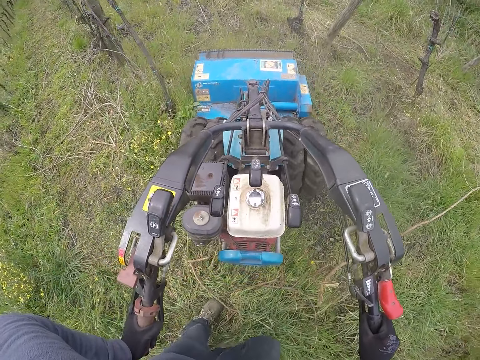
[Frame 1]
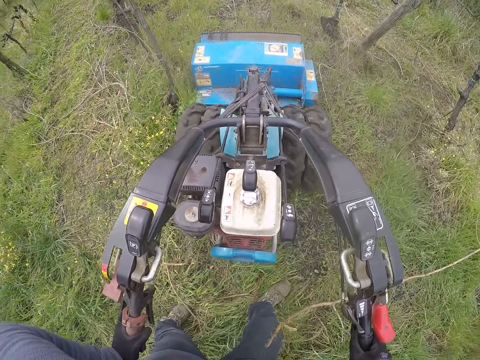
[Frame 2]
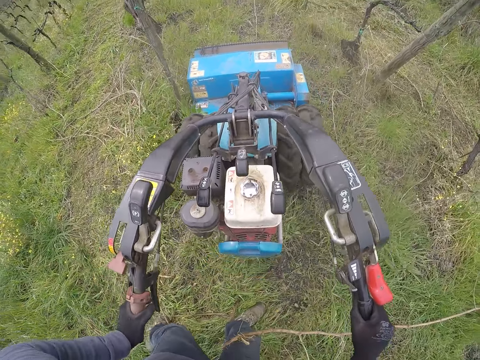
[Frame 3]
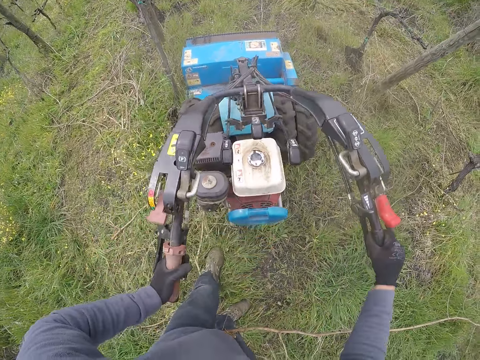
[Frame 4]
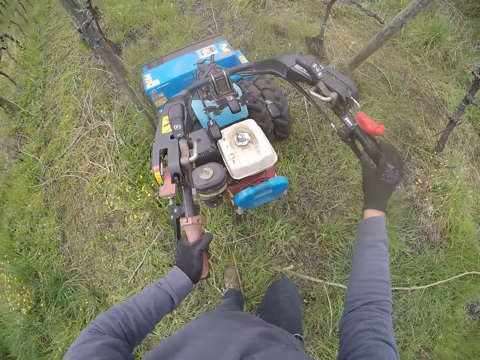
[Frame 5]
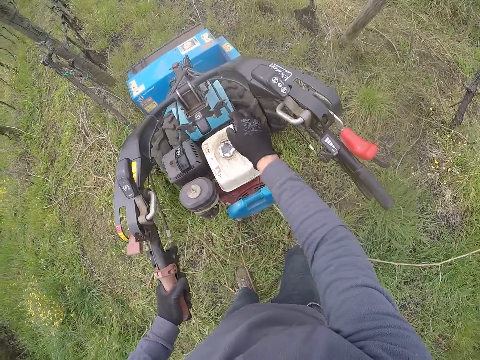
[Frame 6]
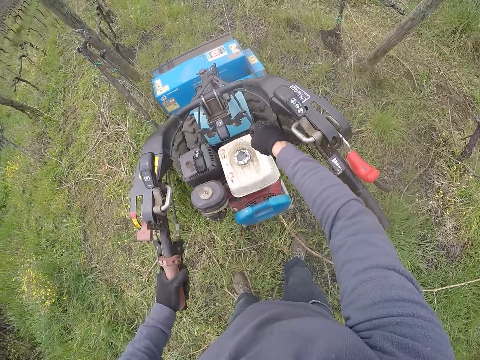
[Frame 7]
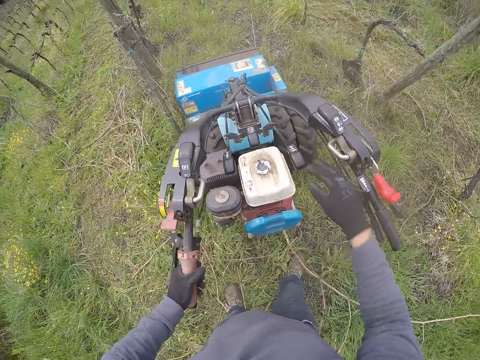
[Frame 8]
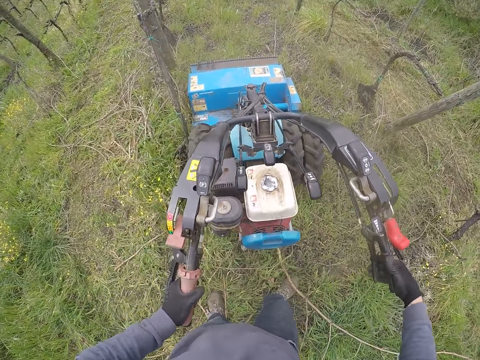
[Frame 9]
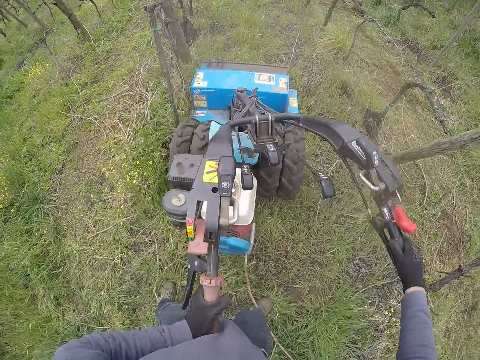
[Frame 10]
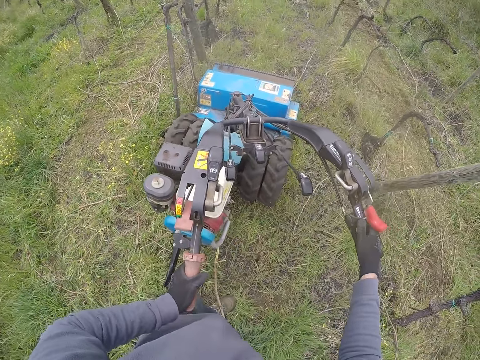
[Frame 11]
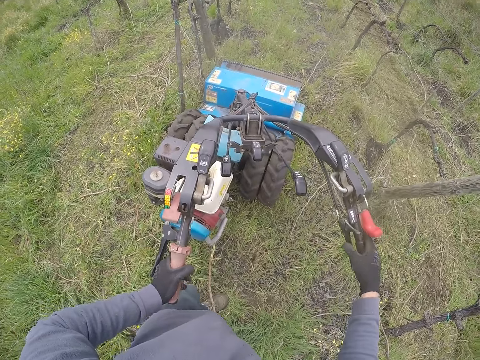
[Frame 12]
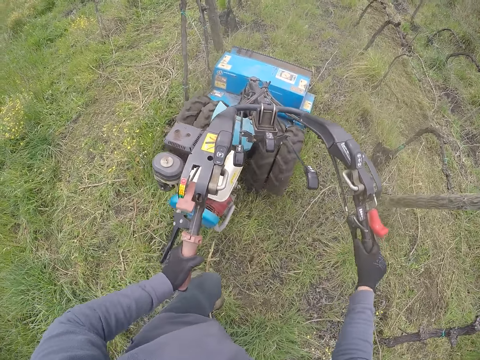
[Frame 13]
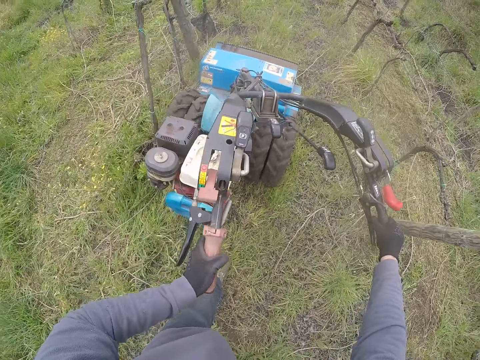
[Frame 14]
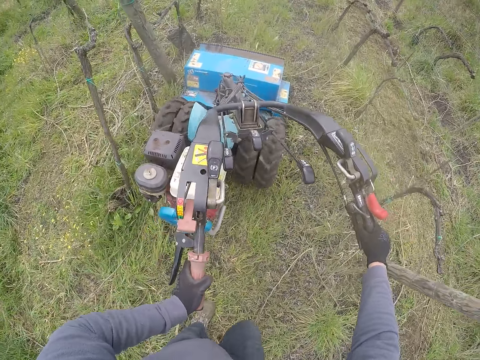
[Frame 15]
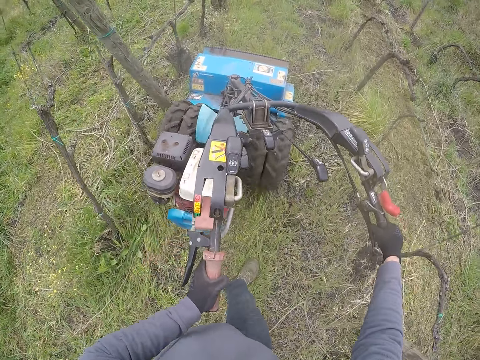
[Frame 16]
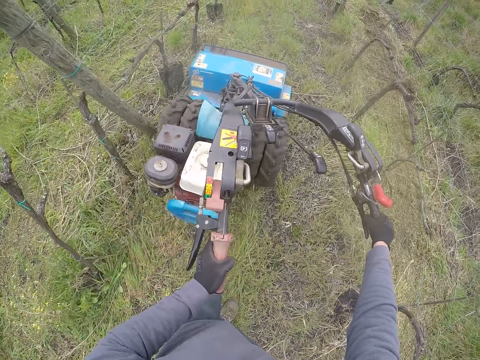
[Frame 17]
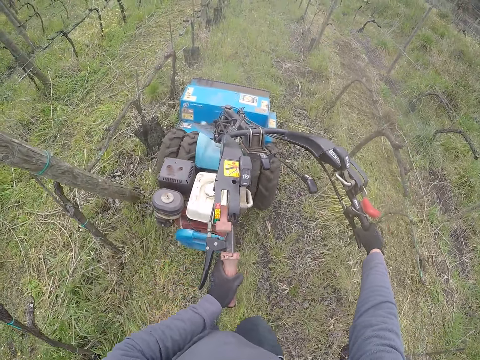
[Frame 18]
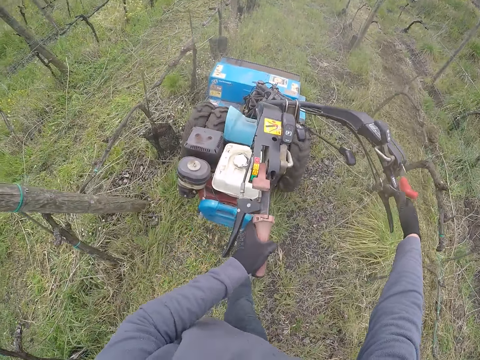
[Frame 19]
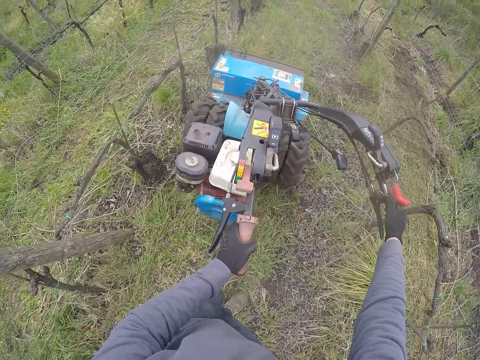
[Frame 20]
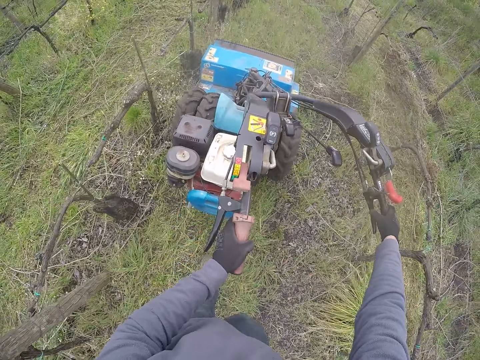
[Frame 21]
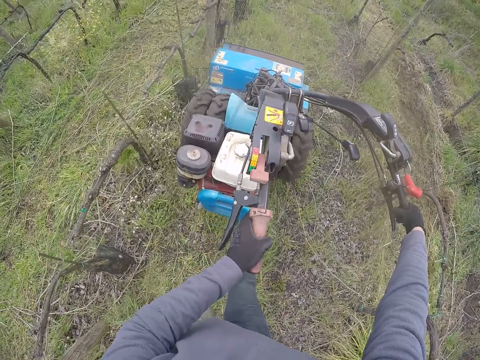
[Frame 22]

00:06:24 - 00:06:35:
The camera wearer removes his right hand from the lawnmower. He operates a gear on the lawnmower with his right hand. He touches the gear handle. He turns the lawnmower with both hands. He moves the hand to the lawnmower handle. He cuts the grass with the lawnmower. He operates a clutch on the lawnmower with his right hand. He operates the lawnmower in the lawn with both hands.

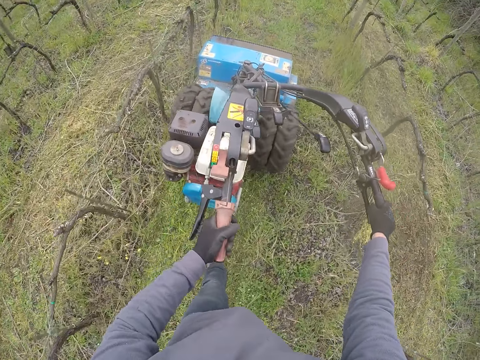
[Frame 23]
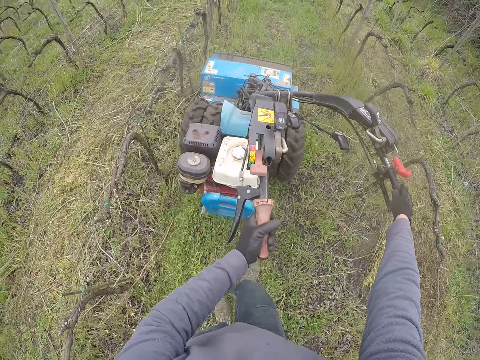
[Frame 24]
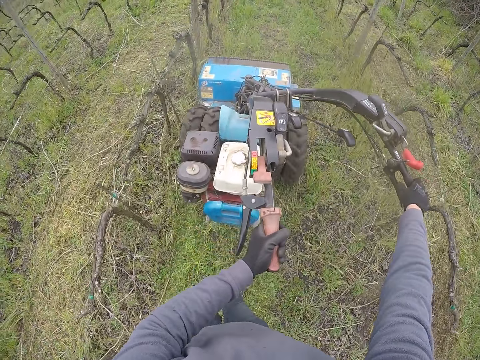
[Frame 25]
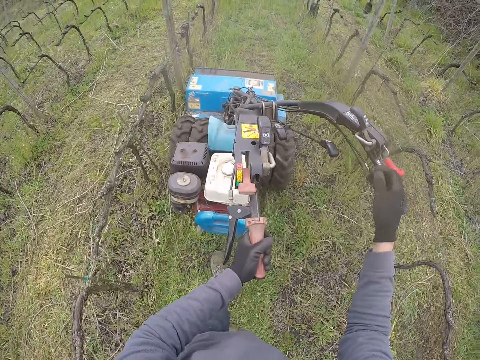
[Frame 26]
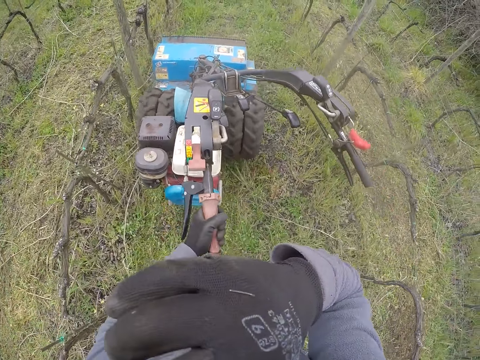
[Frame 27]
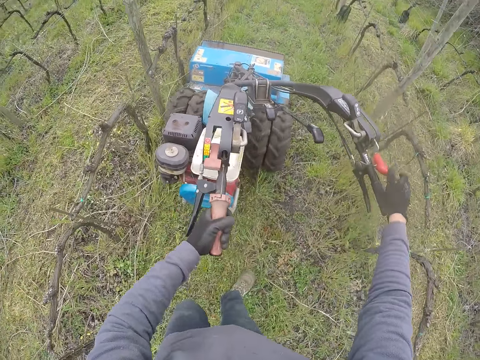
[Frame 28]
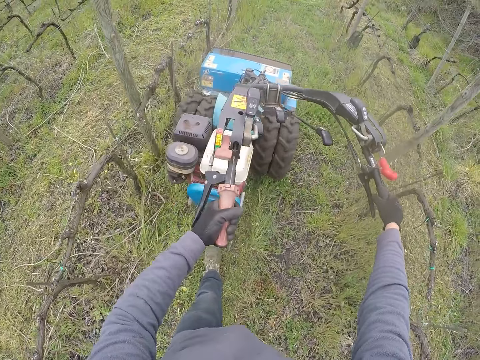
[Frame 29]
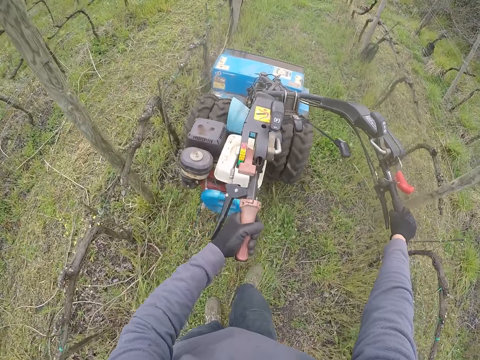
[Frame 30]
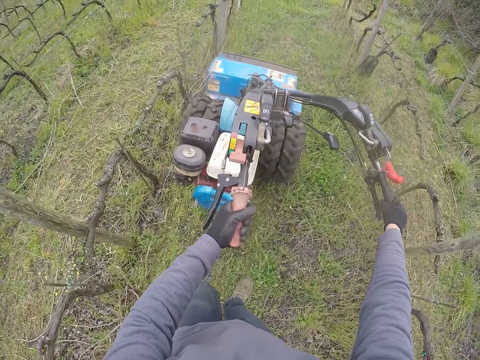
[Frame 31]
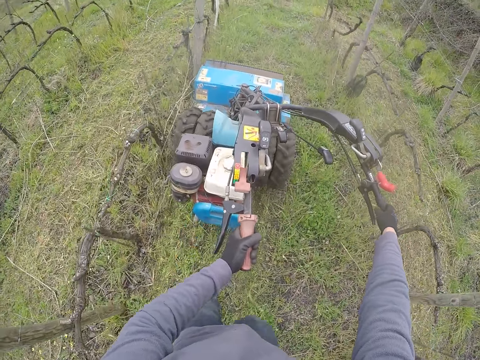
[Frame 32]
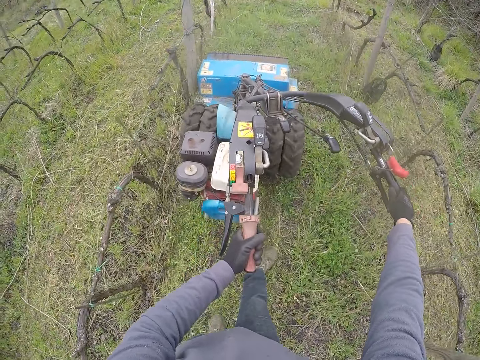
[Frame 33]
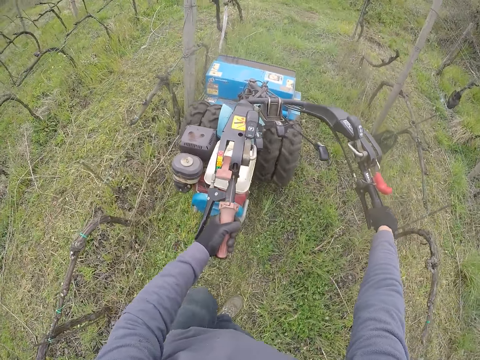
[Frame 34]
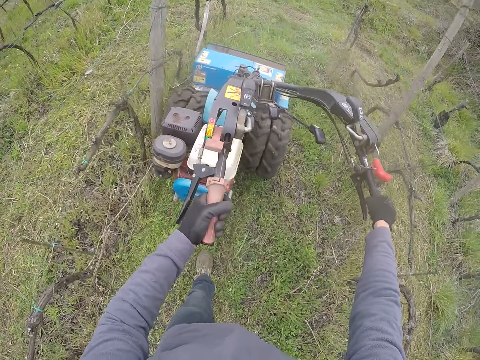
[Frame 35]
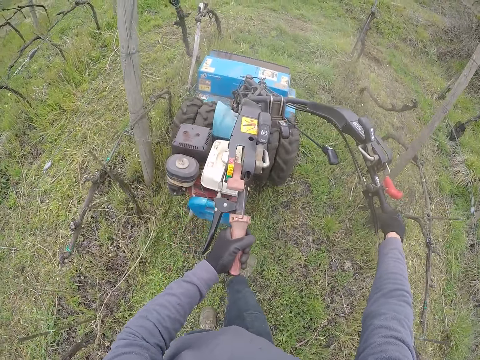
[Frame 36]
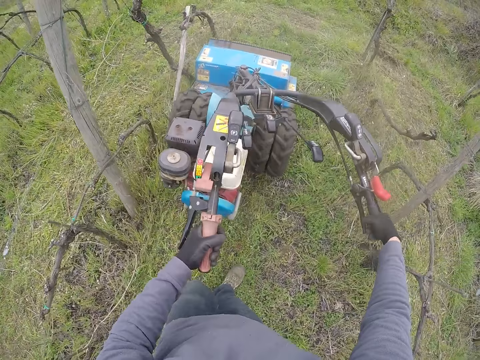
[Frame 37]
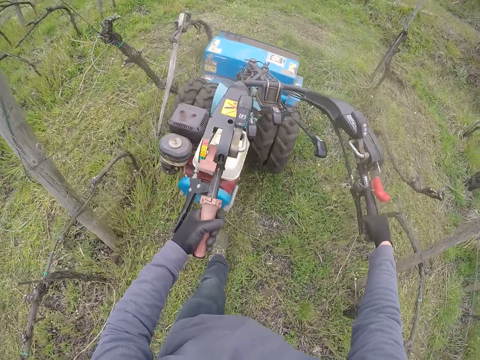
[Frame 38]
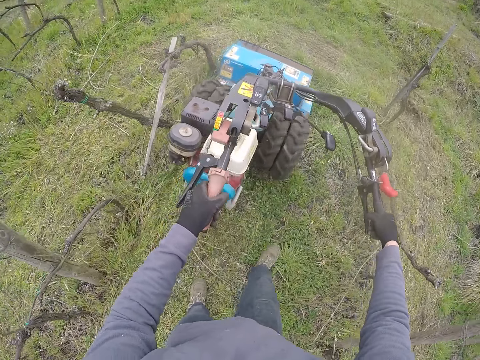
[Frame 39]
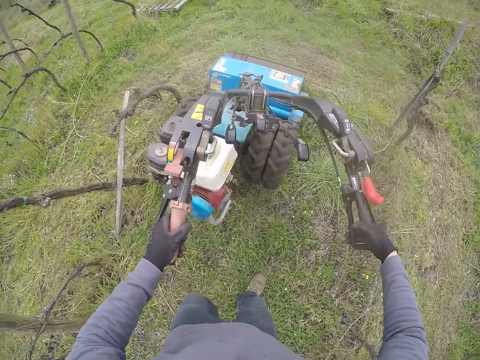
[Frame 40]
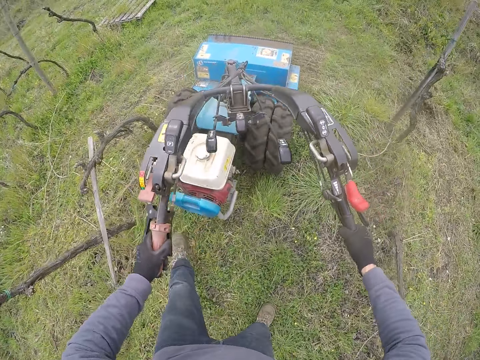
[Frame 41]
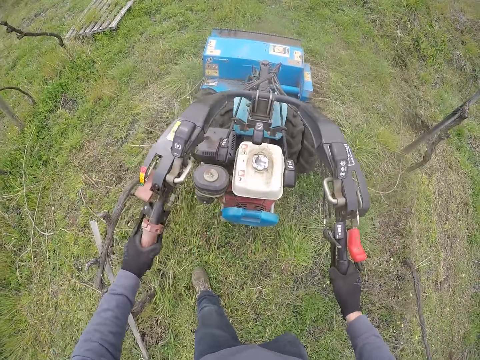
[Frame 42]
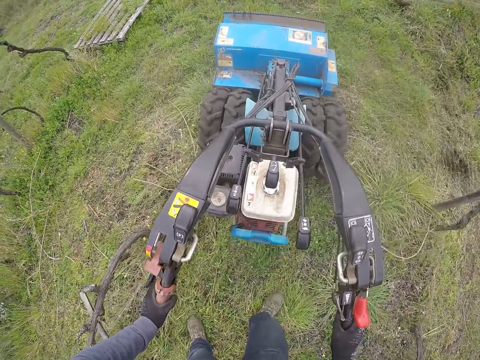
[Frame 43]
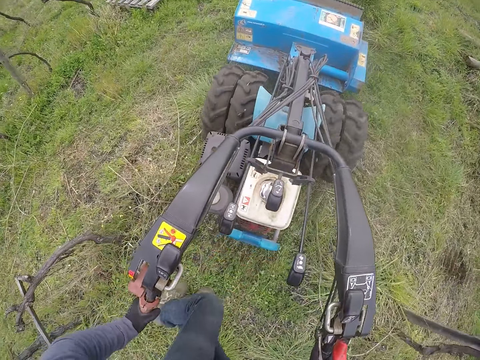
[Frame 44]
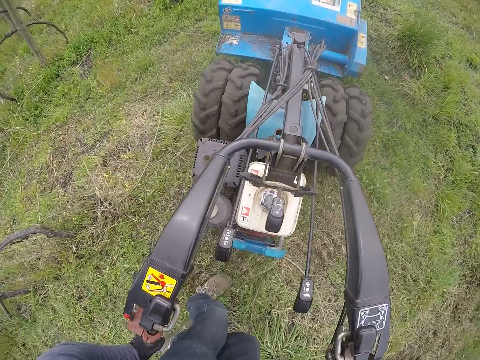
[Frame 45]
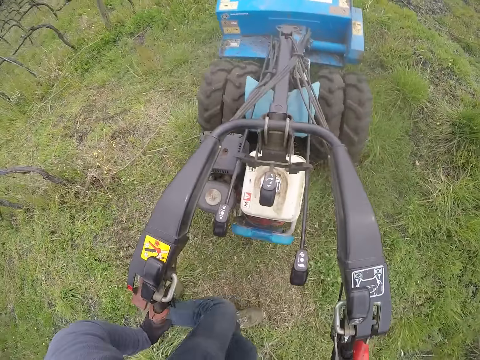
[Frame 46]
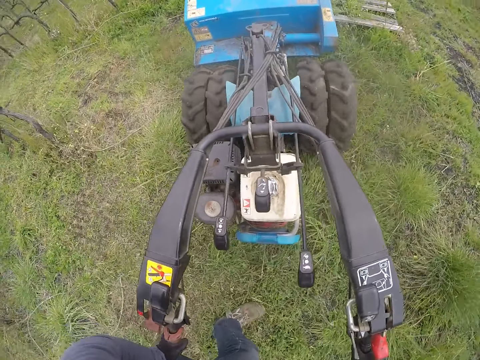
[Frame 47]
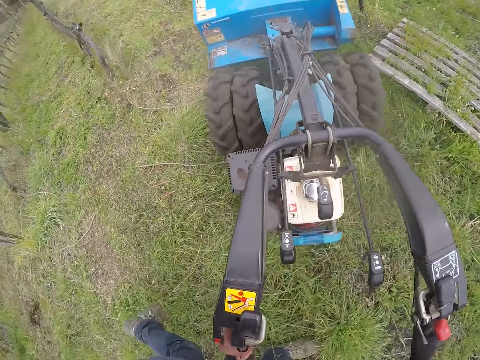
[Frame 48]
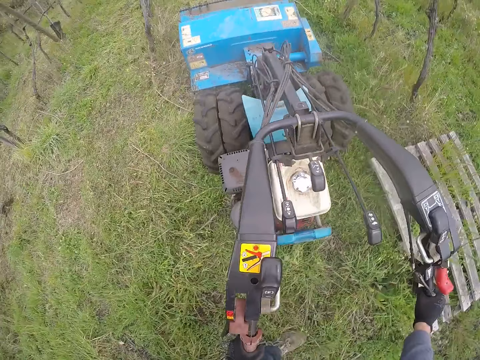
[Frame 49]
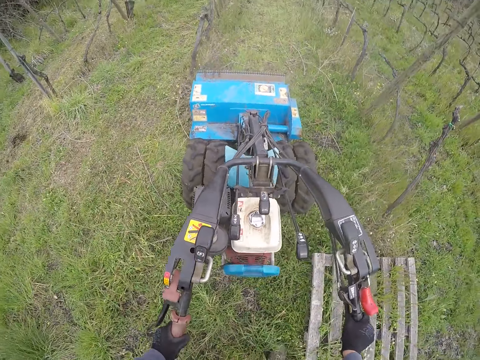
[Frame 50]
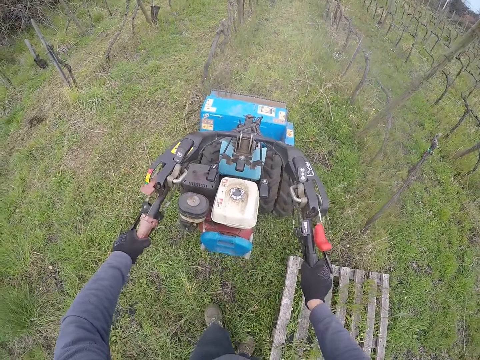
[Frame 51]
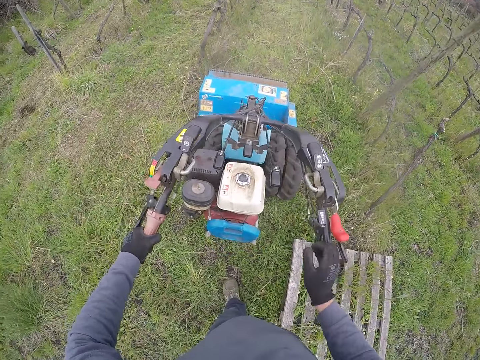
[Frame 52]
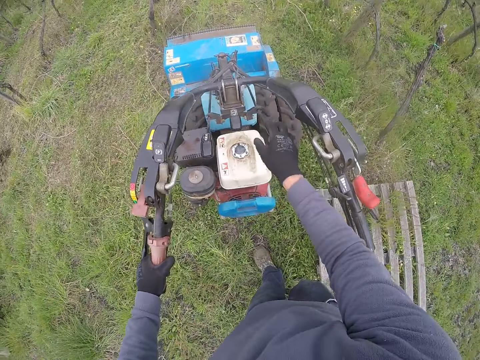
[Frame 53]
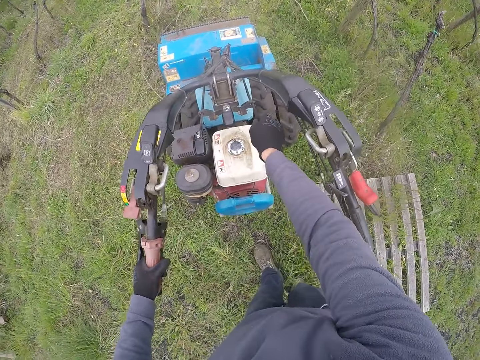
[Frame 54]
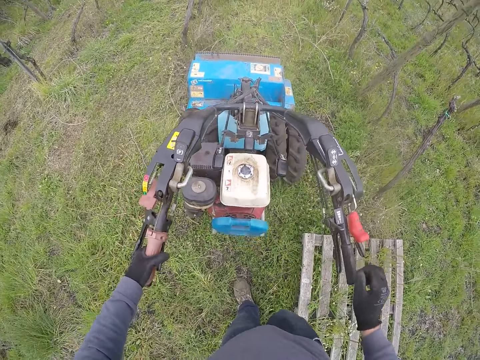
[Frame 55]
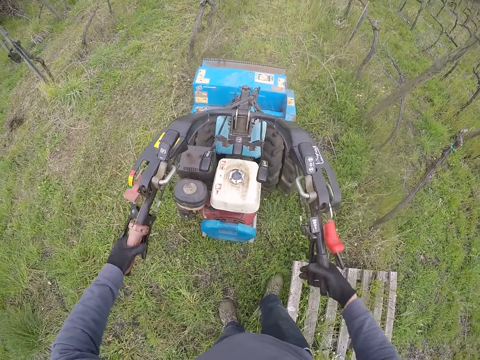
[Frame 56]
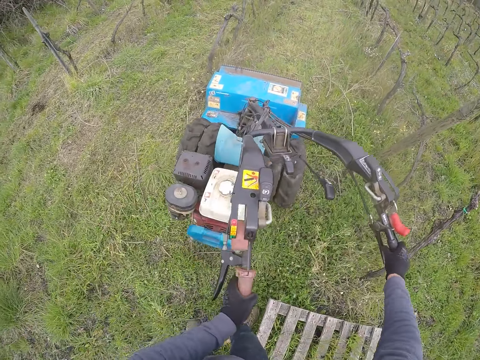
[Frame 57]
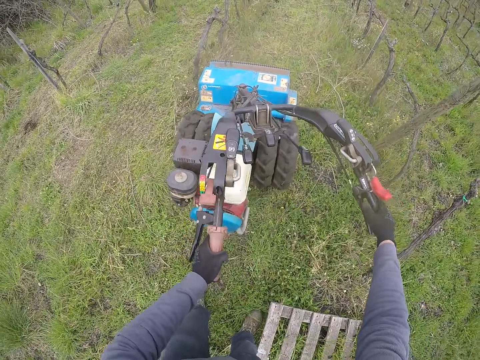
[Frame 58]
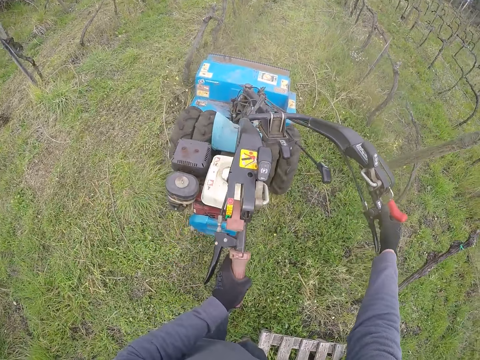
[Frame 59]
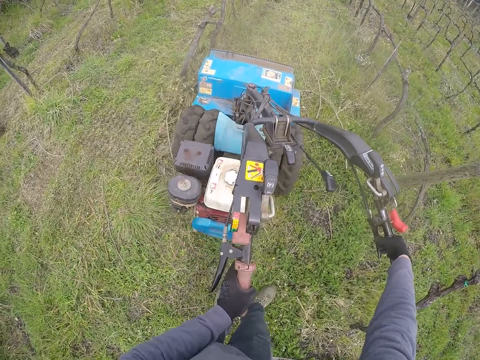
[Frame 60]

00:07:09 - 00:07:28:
The camera wearer removes his right hand from the lawnmower. He moves the hand to the nose. He cuts grass with the lawnmower in the lawn with both hands. He moves the lawnmower with both hands. He turns the lawnmower with both hands. He removes his right hand from the lawnmower. He operates a gear on the lawnmower with his right hand. He touches the gear handle. He cuts grass with the lawnmower in the lawn with both hands. He moves the lawnmower with both hands. He turns the lawnmower with both hands.
